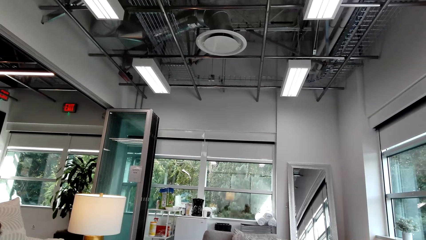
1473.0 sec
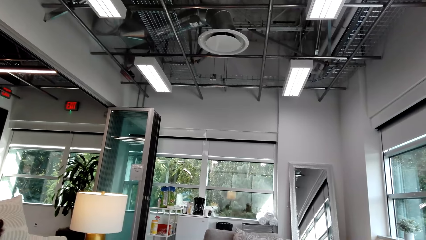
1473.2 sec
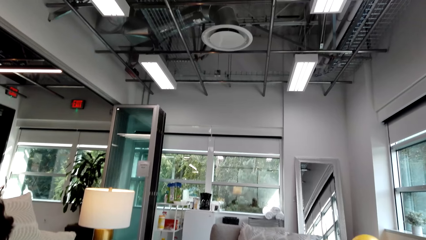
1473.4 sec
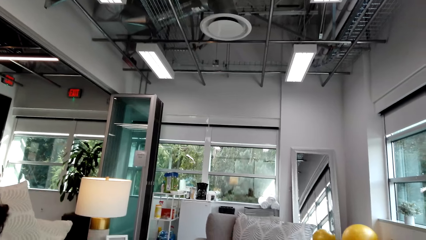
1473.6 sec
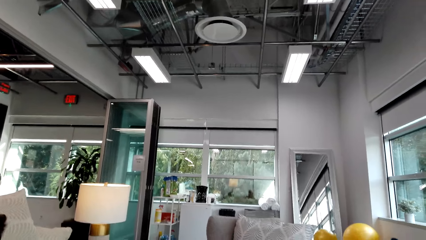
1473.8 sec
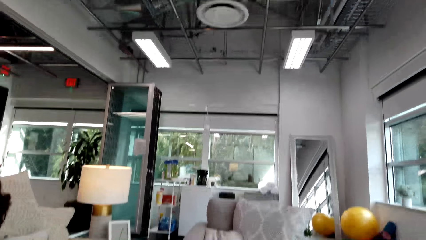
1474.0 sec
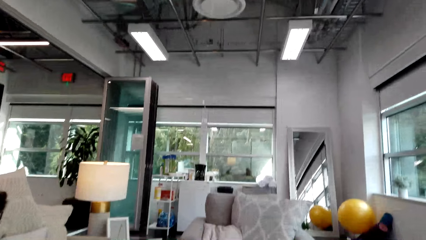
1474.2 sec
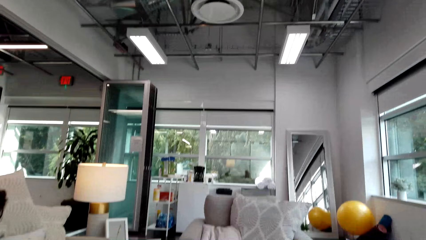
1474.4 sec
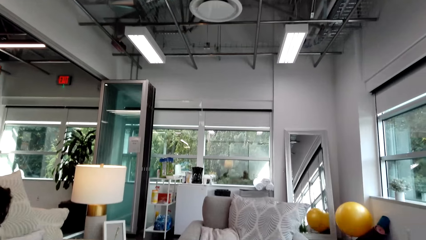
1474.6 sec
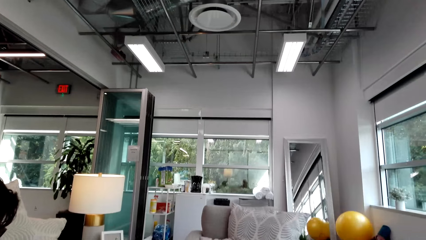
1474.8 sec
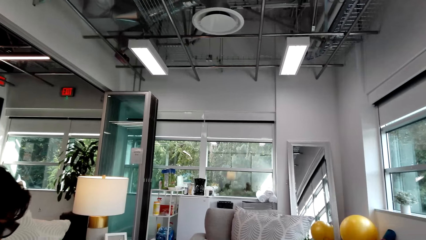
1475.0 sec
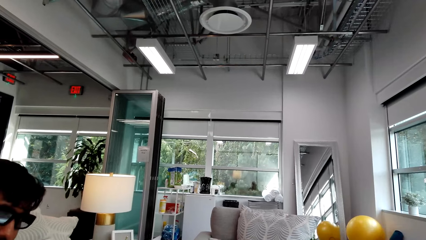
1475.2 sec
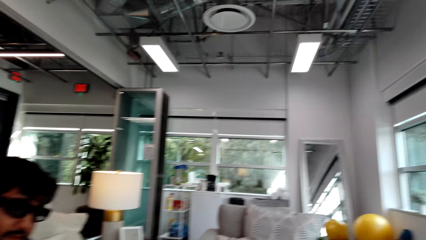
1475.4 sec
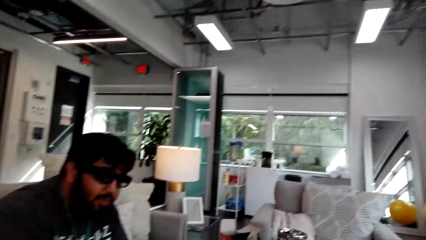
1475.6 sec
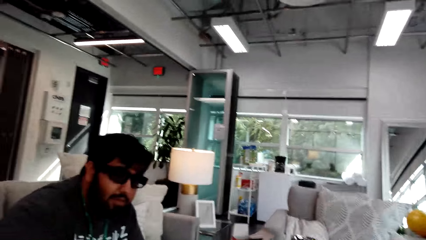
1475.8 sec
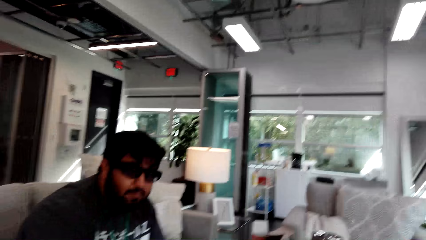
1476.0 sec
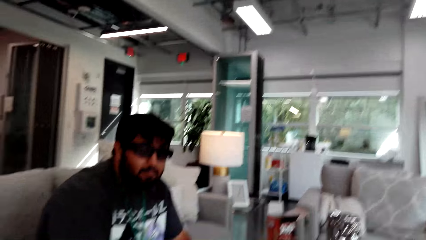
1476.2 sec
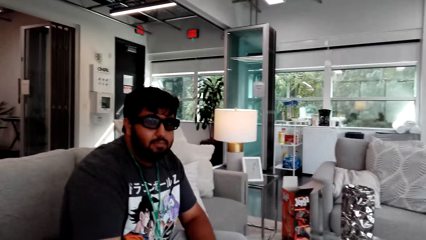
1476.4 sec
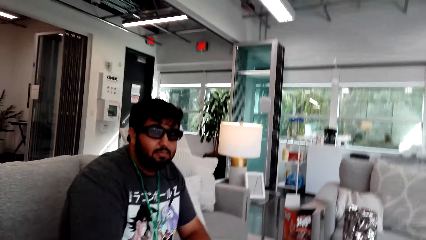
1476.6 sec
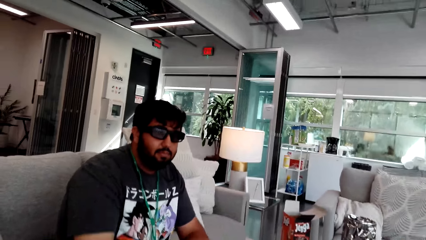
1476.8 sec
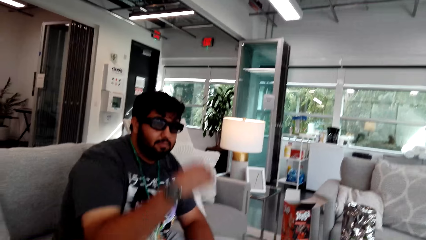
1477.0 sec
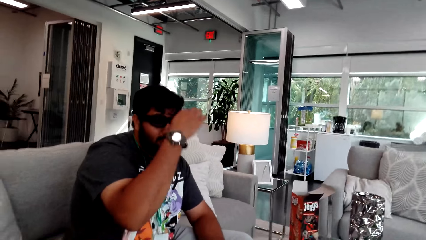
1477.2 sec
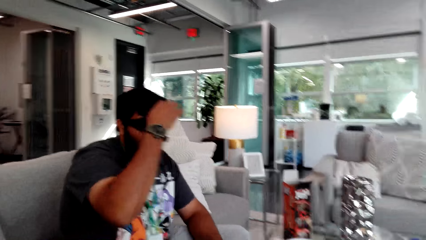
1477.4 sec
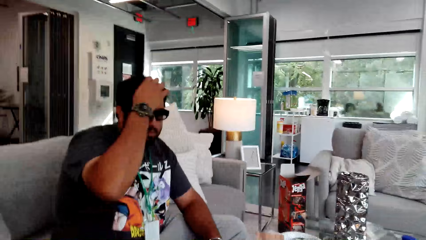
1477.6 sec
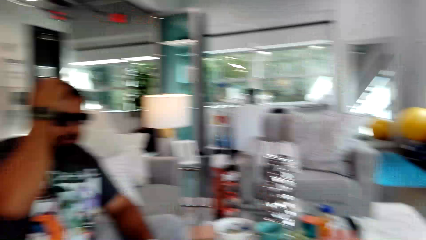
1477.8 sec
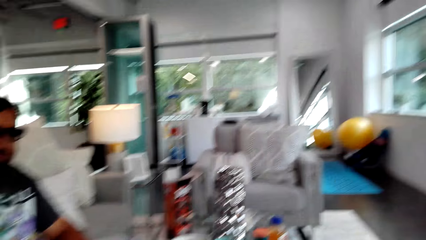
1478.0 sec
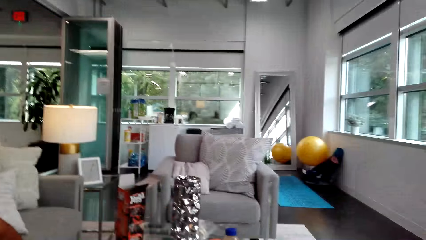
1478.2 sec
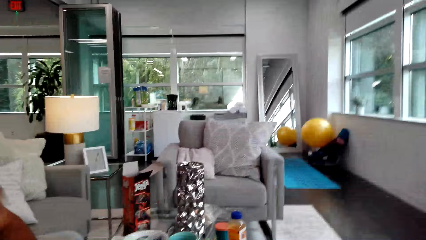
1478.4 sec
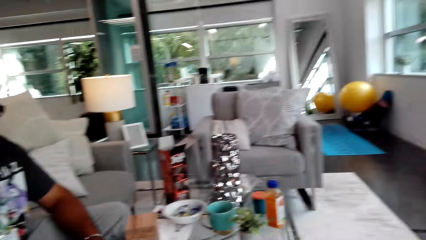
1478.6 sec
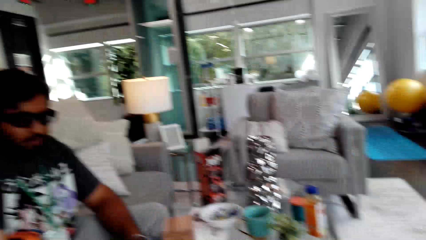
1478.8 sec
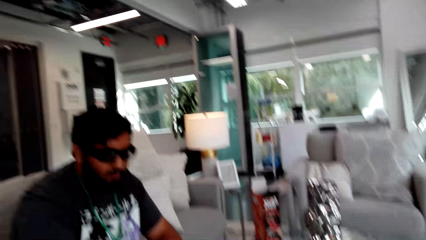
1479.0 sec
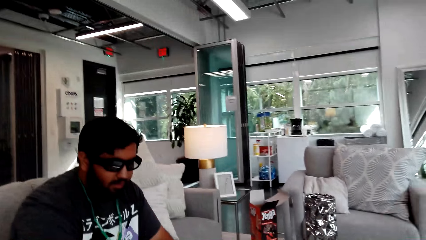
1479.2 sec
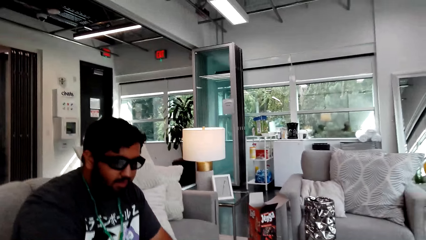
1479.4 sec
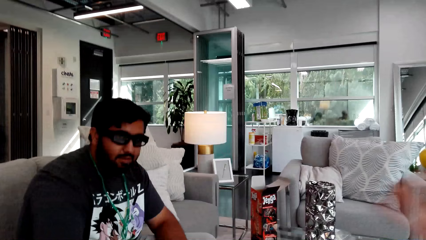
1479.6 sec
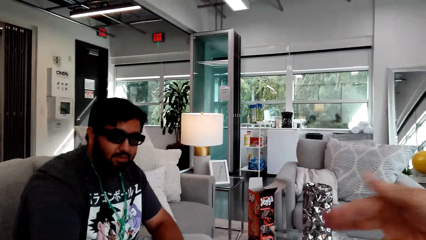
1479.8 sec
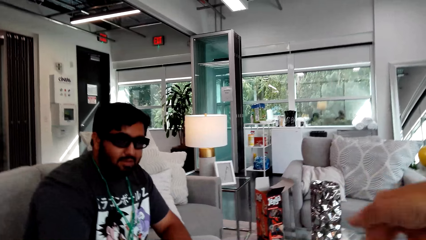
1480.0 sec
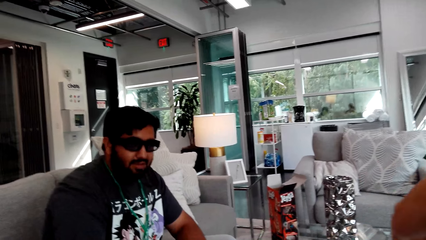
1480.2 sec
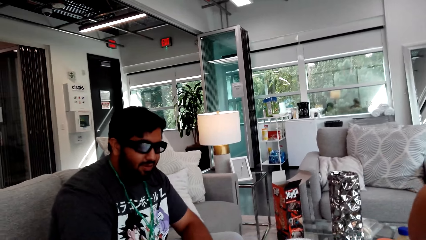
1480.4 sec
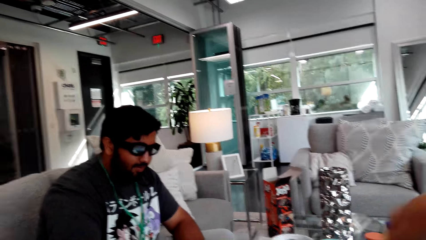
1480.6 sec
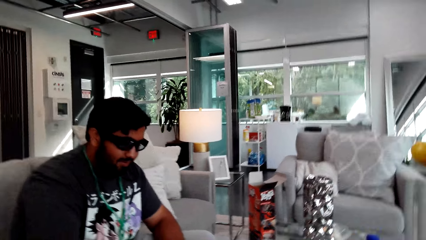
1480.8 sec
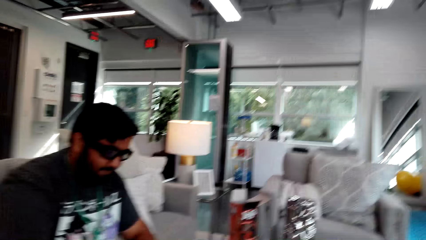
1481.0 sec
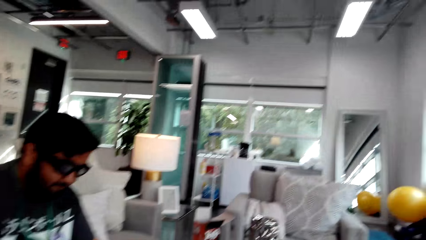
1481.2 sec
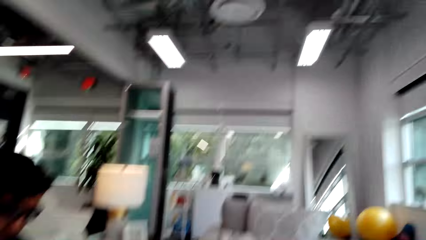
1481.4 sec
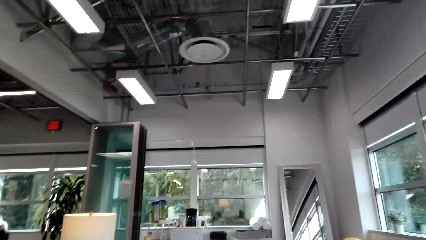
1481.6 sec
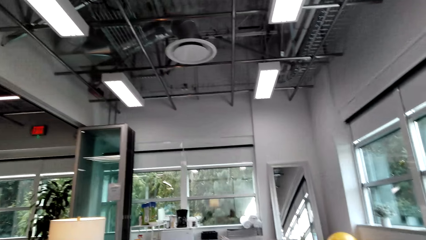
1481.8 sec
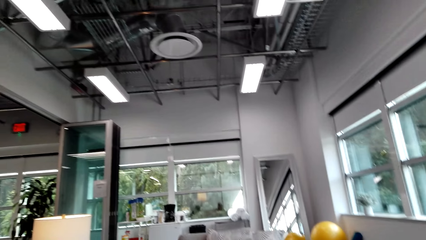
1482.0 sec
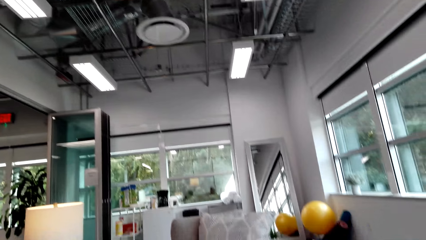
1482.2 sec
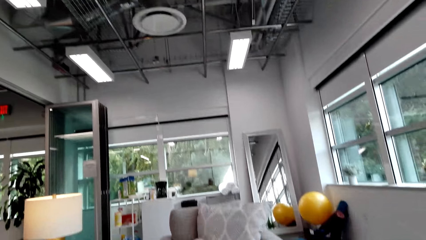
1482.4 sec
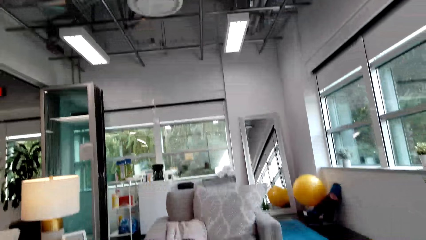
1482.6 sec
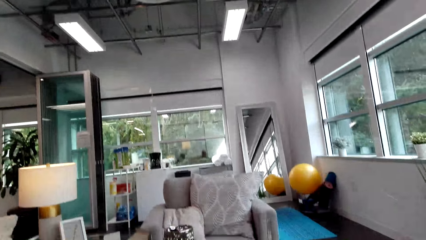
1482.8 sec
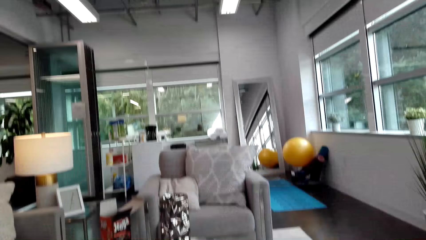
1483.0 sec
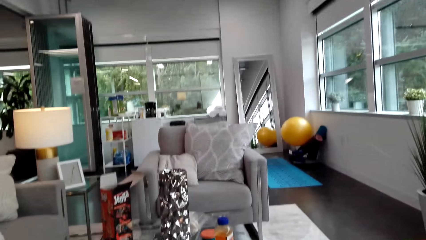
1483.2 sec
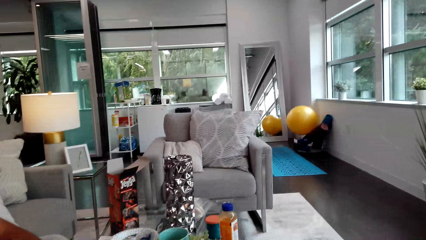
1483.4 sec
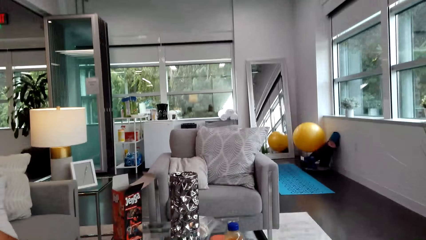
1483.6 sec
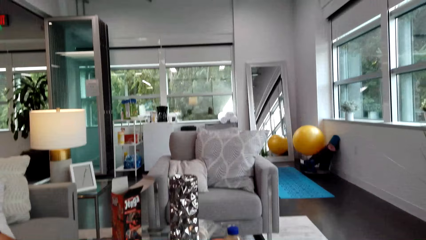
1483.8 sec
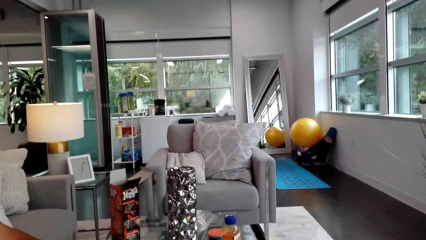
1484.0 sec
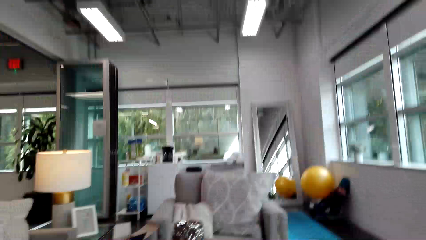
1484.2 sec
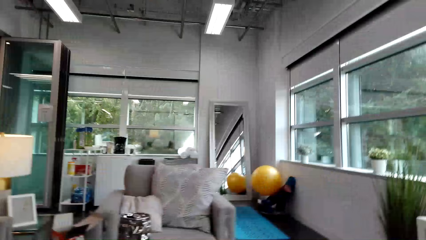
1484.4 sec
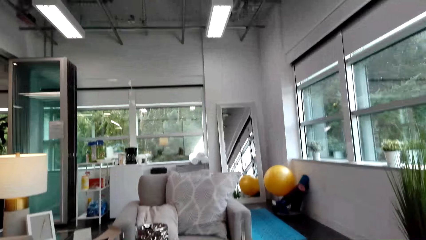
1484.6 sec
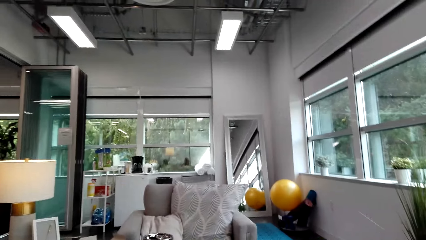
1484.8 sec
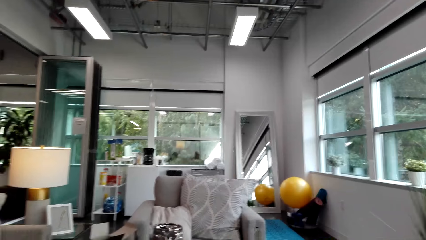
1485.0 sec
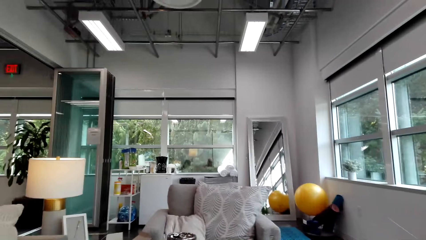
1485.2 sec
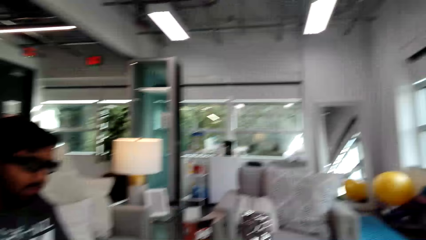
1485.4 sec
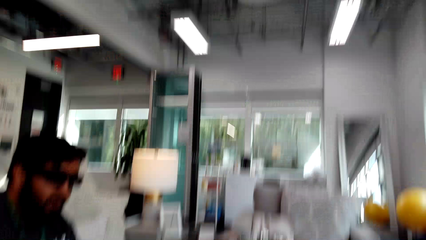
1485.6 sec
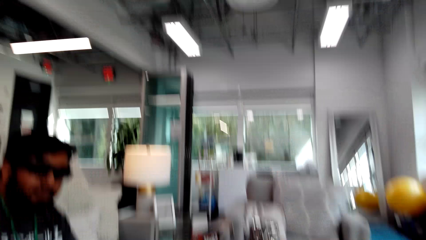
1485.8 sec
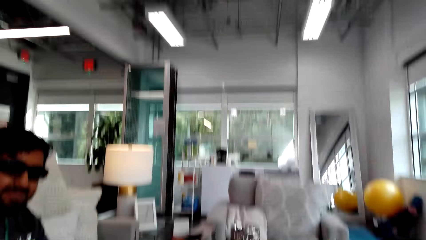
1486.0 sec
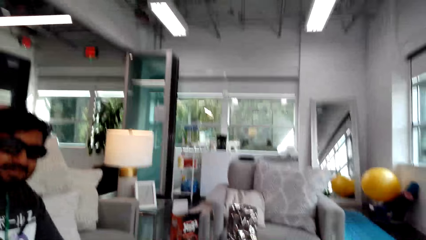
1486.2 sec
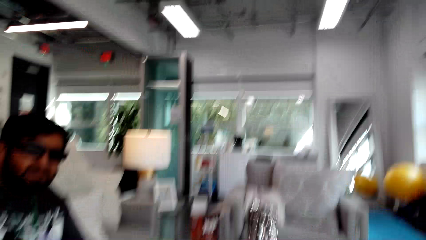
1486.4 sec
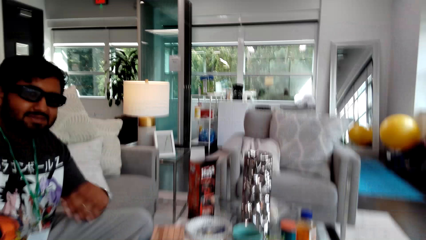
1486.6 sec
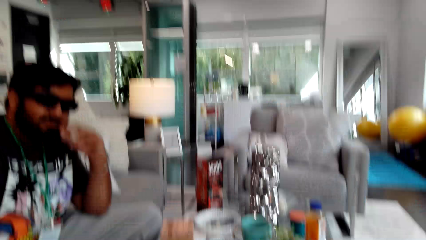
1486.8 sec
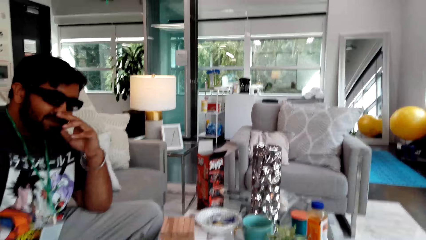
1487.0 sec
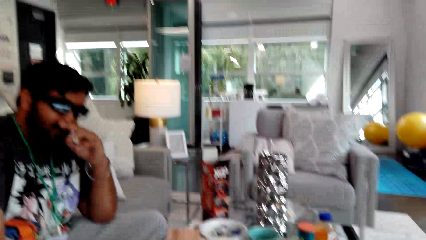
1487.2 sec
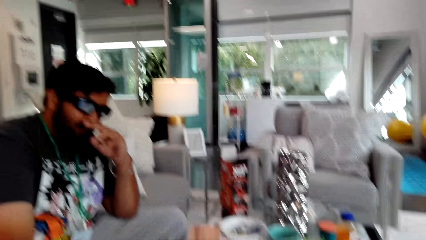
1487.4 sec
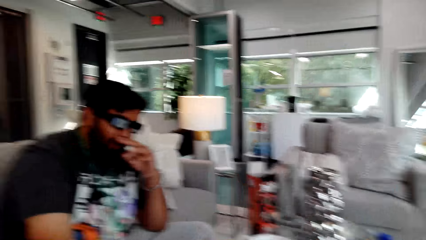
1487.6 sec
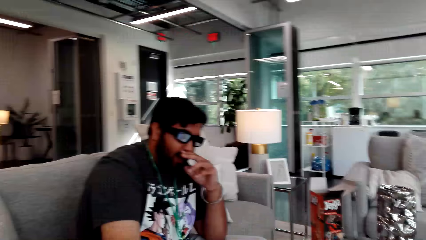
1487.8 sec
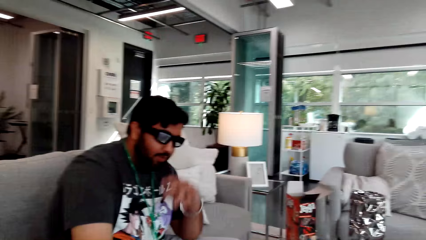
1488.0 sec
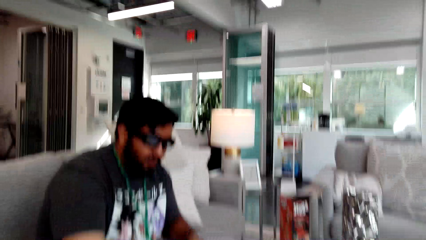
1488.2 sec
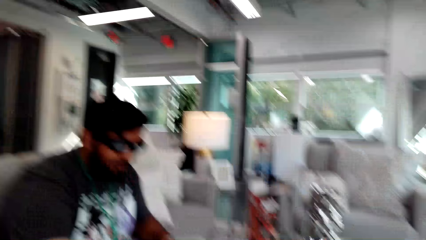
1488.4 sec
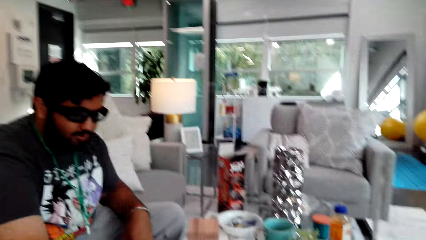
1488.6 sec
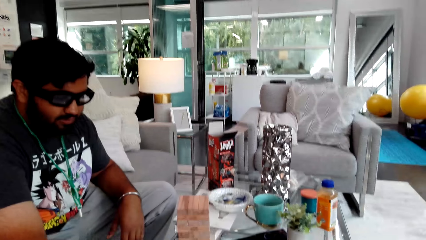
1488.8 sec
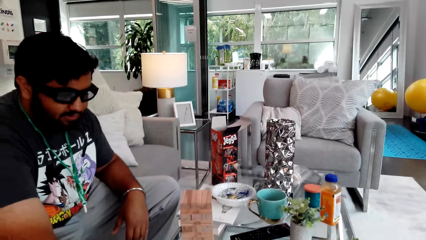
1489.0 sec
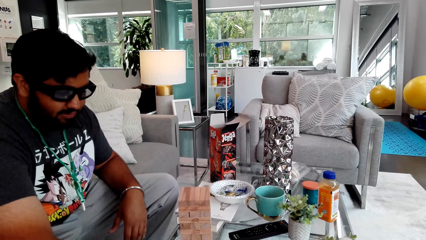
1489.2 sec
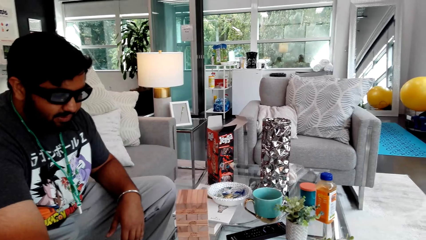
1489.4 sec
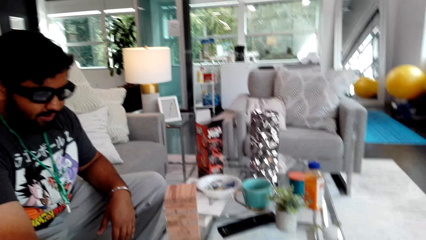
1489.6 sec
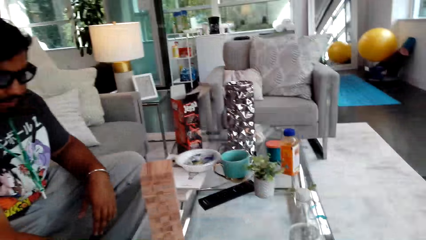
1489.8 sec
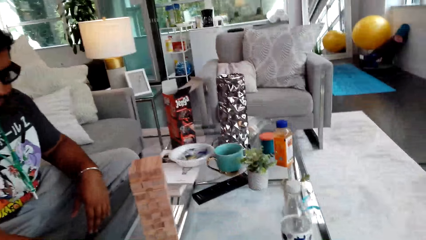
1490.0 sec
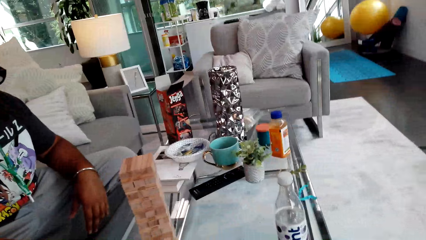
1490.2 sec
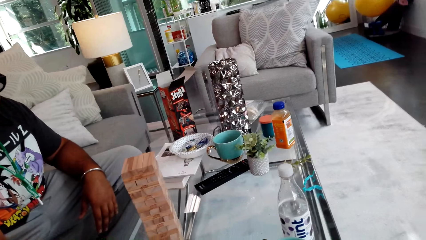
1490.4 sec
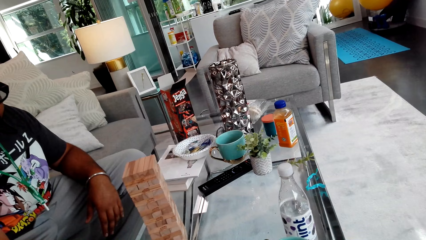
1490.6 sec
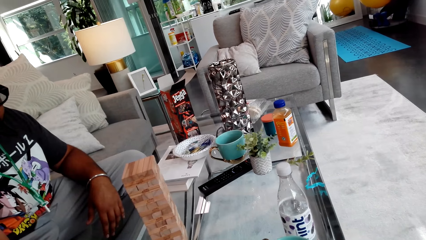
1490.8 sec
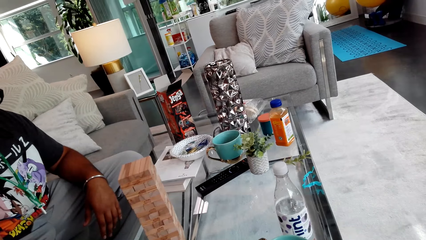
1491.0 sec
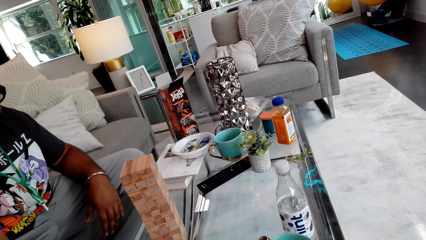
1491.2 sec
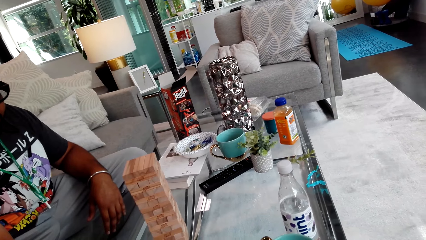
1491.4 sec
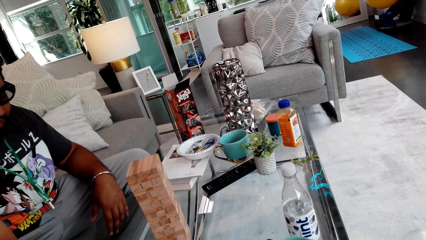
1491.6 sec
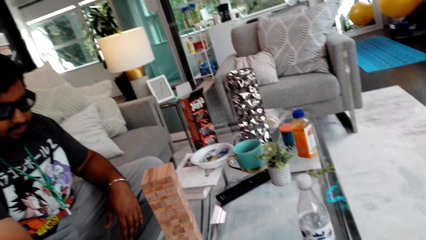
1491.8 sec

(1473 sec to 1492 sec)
The camera wearer talks to a man and looks at the man. They look around and talk to the man. The man touches his hair with his right hand. The man touches his face. The camera wearer looks around, moves a hand and looks around. The man touches his nose. The man talks to the camera wearer. The camera wearer looks around.
